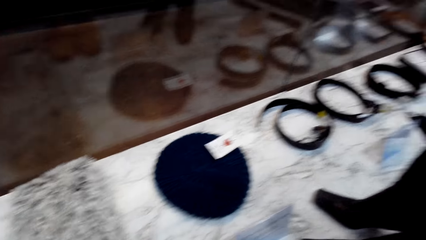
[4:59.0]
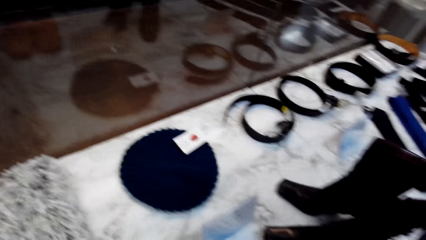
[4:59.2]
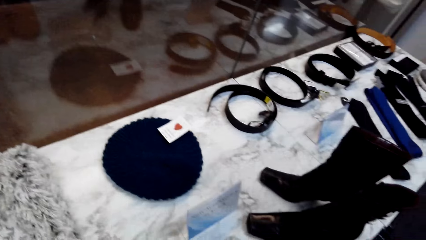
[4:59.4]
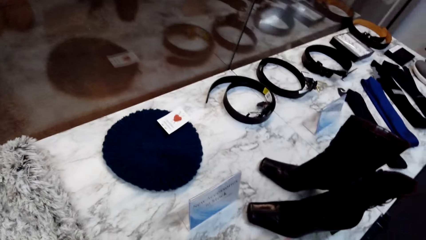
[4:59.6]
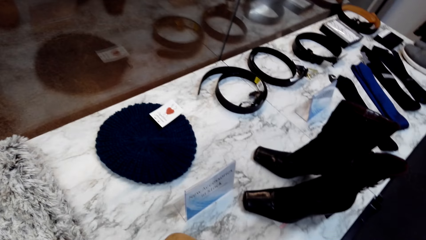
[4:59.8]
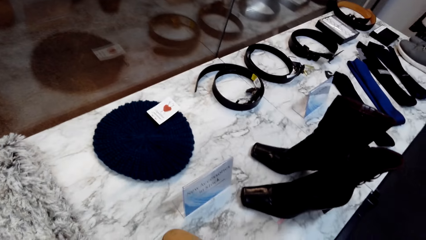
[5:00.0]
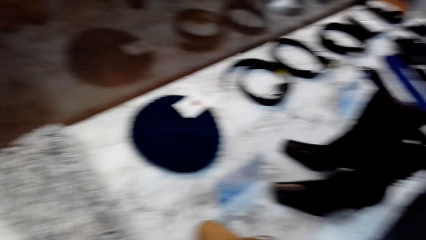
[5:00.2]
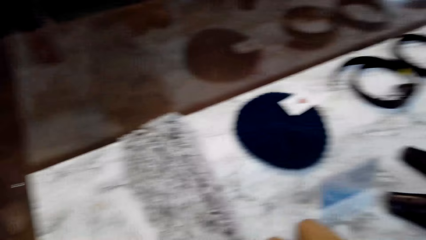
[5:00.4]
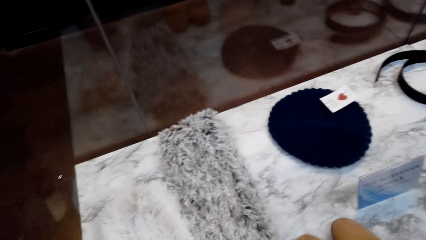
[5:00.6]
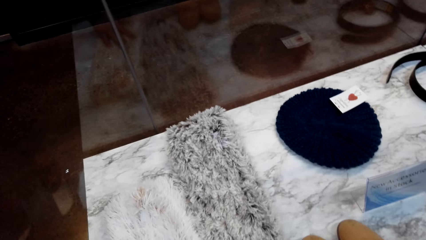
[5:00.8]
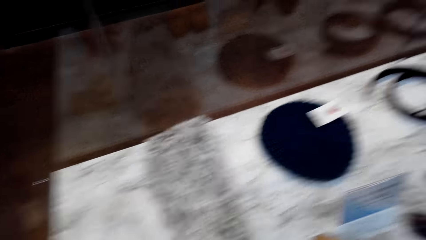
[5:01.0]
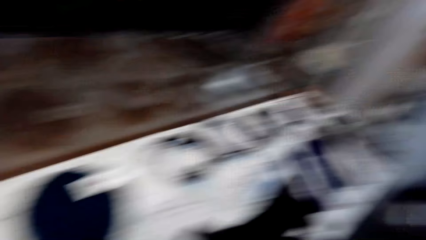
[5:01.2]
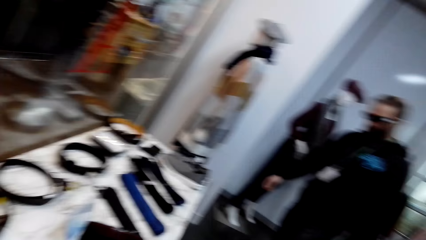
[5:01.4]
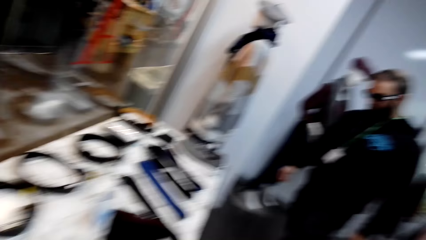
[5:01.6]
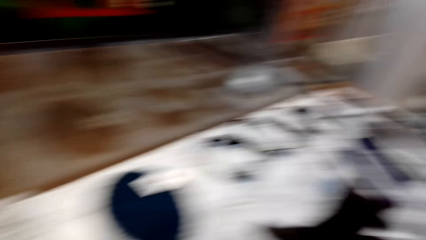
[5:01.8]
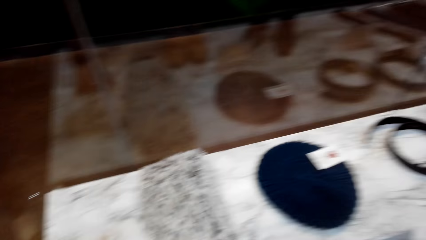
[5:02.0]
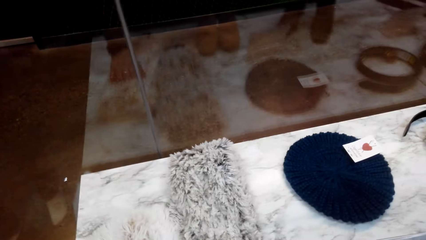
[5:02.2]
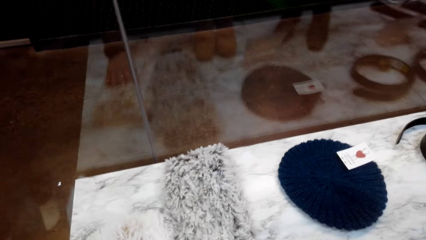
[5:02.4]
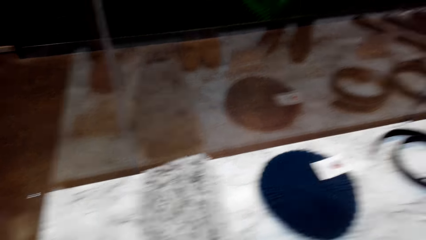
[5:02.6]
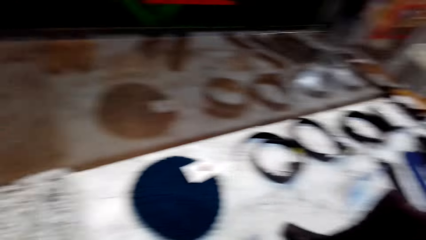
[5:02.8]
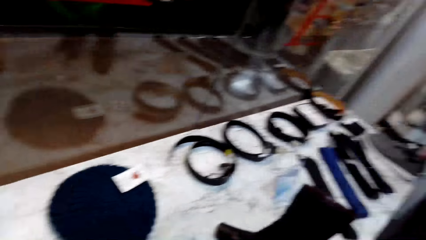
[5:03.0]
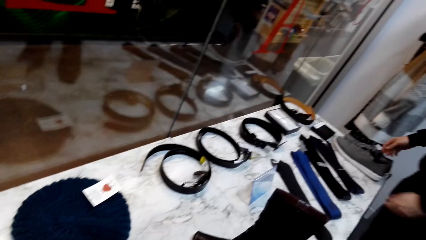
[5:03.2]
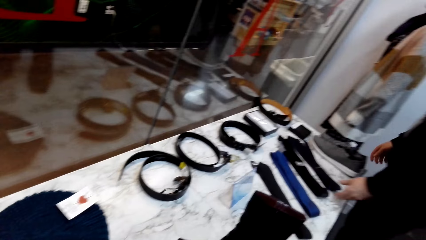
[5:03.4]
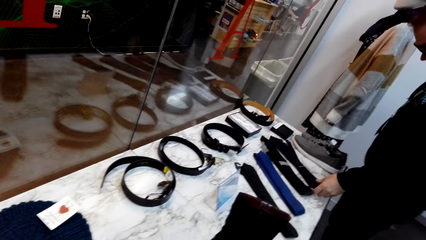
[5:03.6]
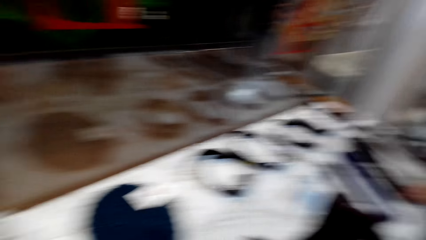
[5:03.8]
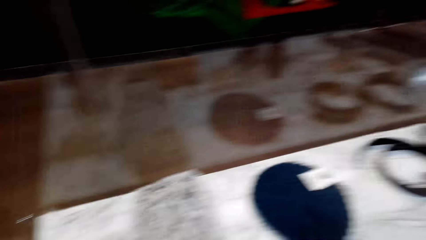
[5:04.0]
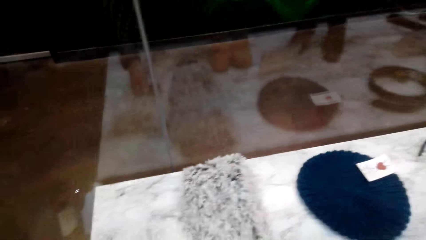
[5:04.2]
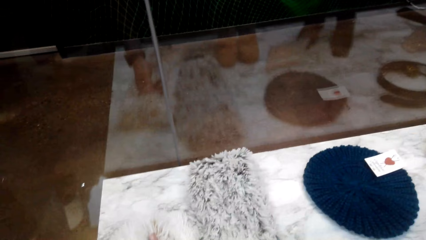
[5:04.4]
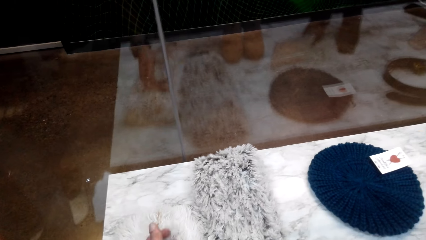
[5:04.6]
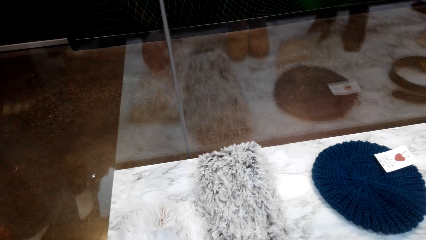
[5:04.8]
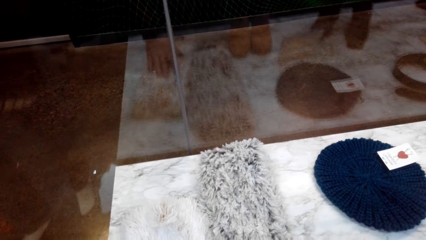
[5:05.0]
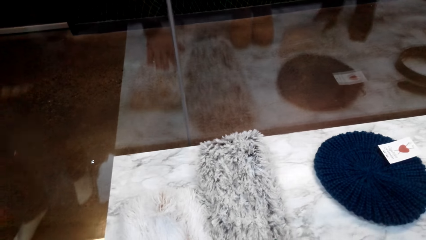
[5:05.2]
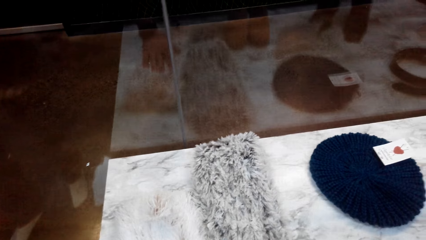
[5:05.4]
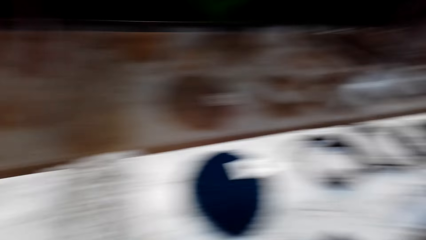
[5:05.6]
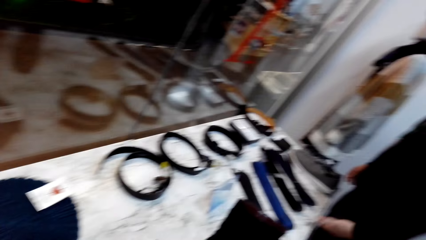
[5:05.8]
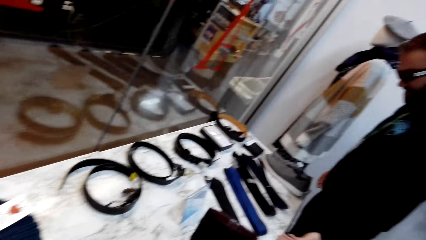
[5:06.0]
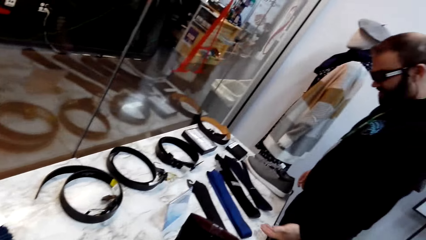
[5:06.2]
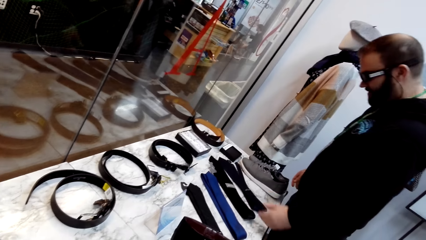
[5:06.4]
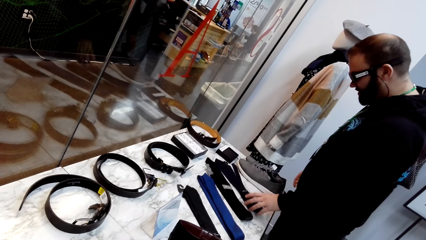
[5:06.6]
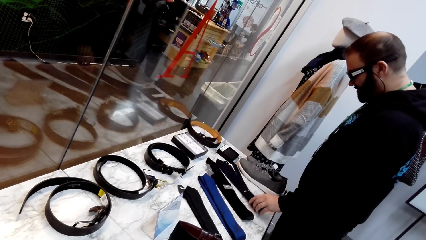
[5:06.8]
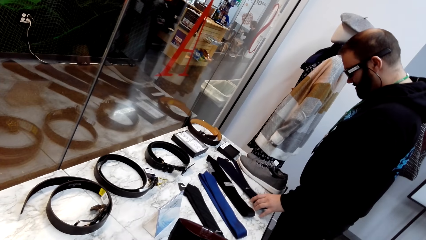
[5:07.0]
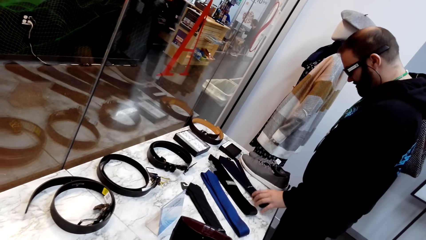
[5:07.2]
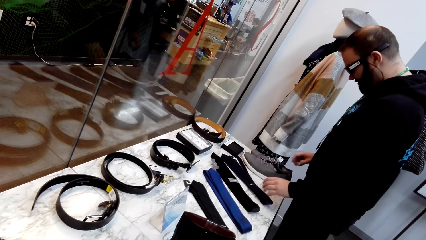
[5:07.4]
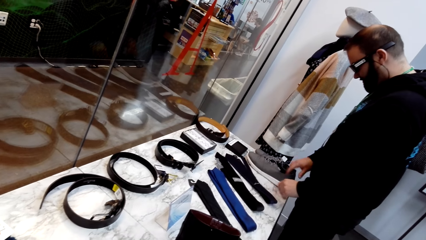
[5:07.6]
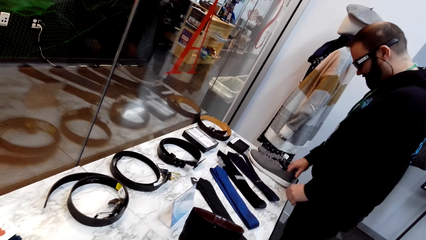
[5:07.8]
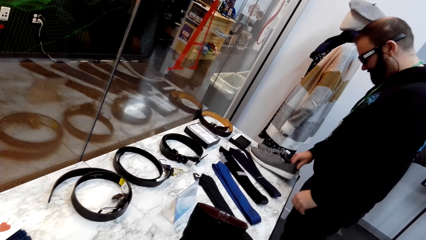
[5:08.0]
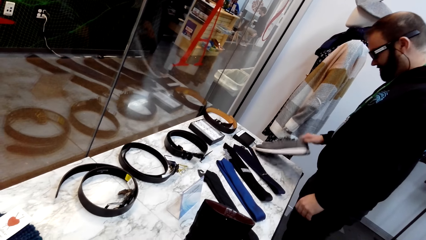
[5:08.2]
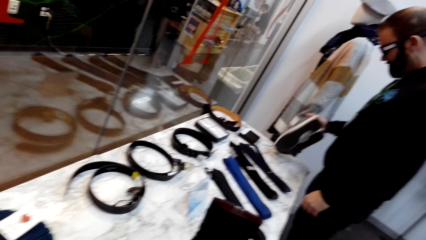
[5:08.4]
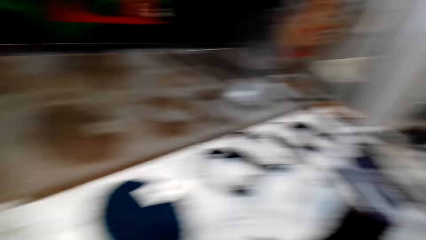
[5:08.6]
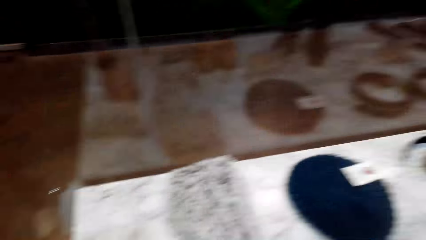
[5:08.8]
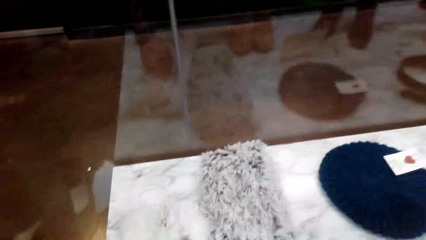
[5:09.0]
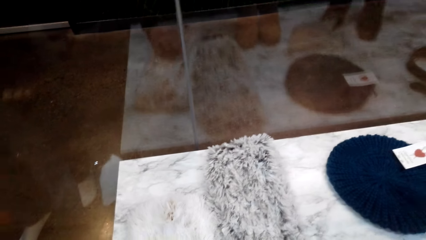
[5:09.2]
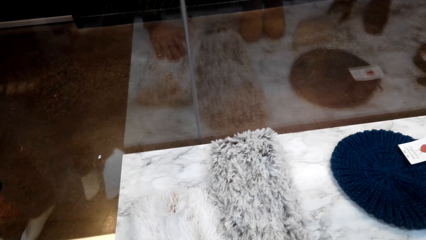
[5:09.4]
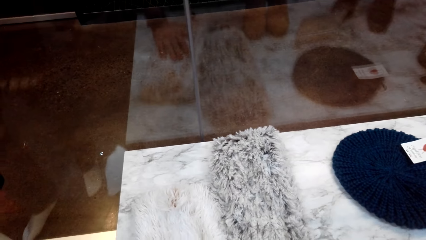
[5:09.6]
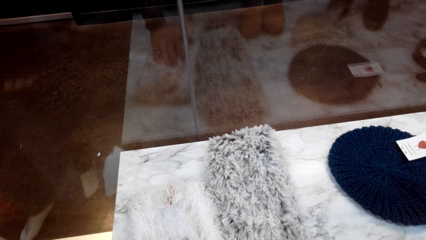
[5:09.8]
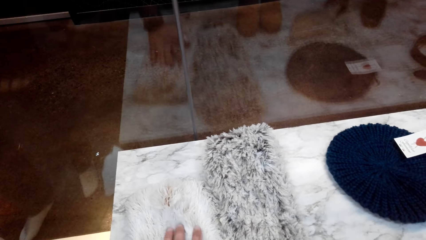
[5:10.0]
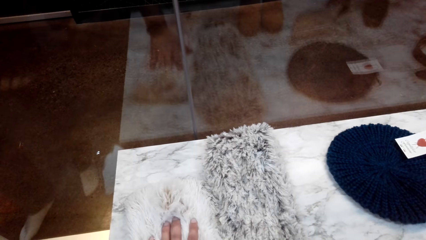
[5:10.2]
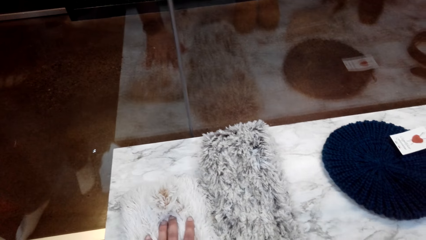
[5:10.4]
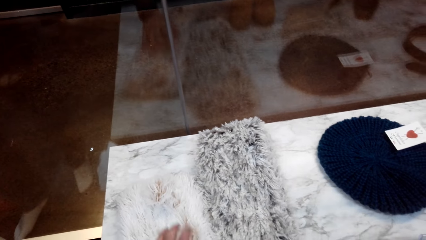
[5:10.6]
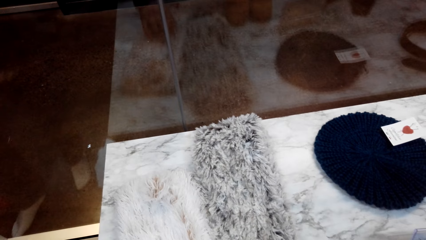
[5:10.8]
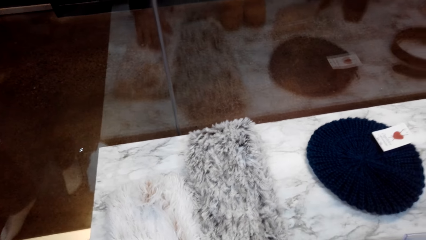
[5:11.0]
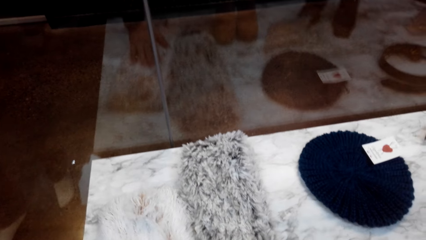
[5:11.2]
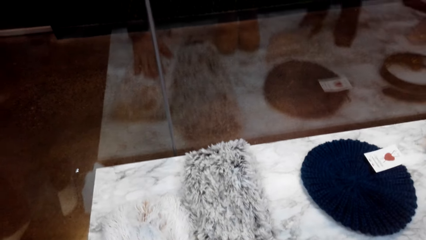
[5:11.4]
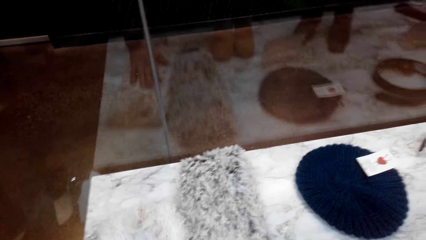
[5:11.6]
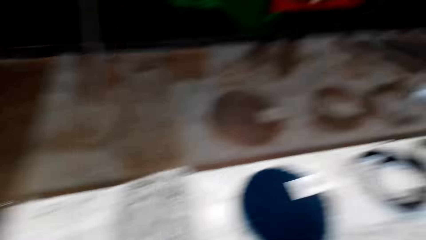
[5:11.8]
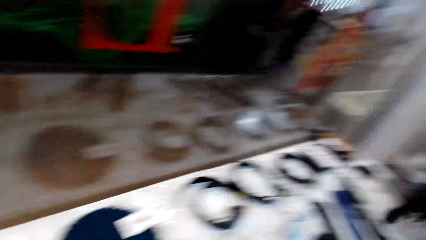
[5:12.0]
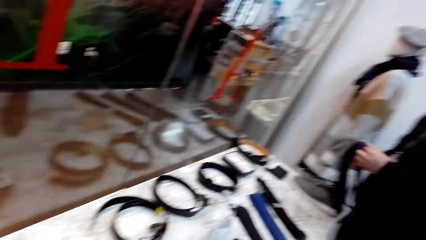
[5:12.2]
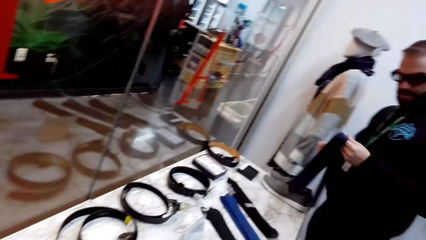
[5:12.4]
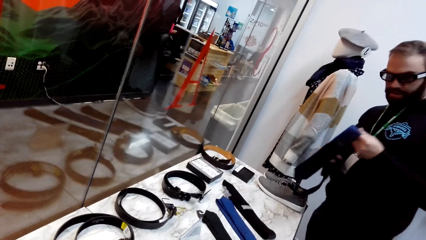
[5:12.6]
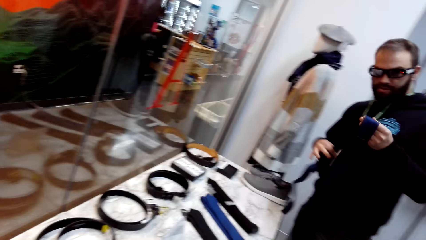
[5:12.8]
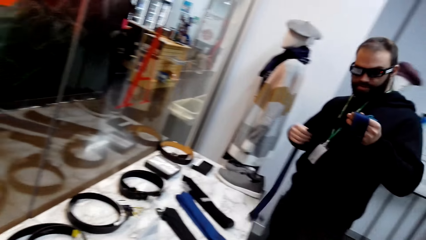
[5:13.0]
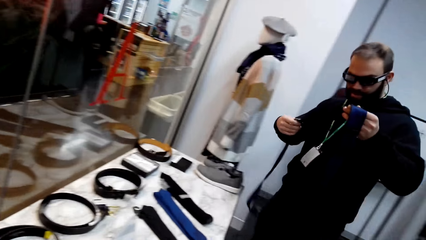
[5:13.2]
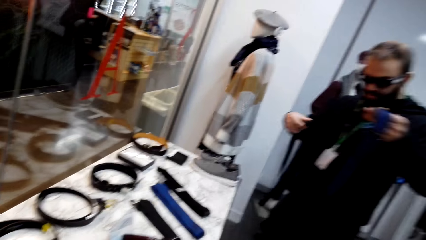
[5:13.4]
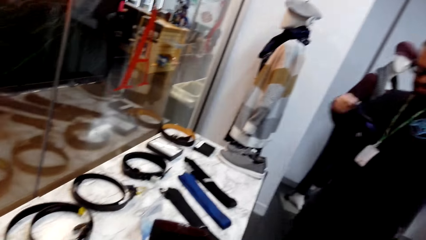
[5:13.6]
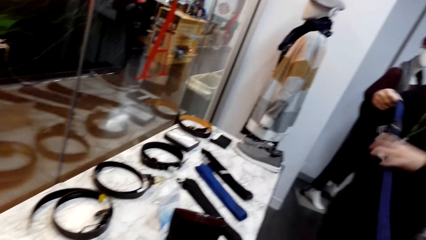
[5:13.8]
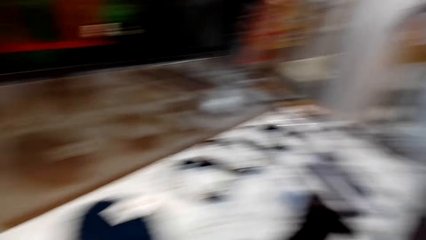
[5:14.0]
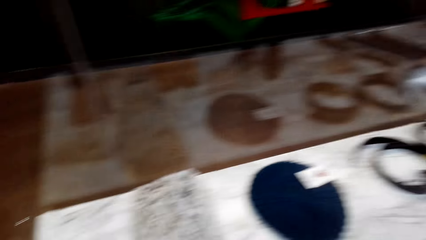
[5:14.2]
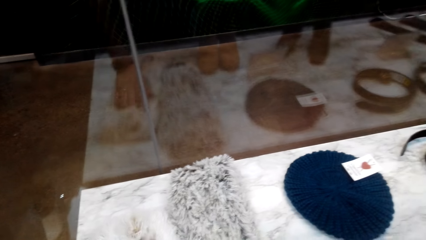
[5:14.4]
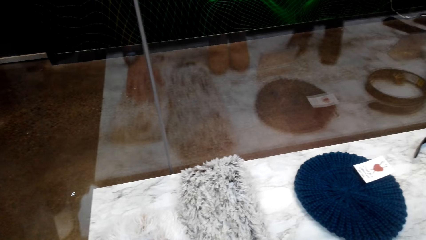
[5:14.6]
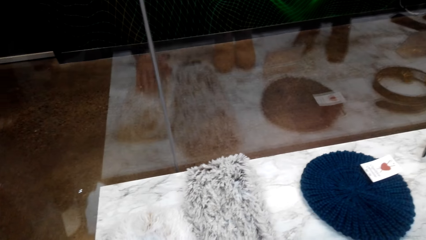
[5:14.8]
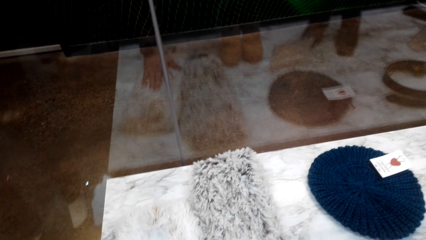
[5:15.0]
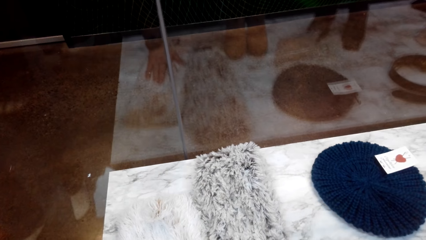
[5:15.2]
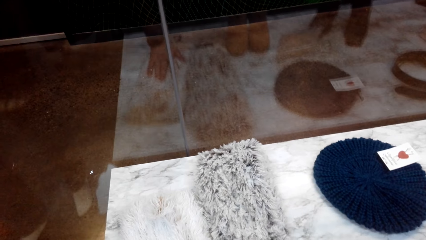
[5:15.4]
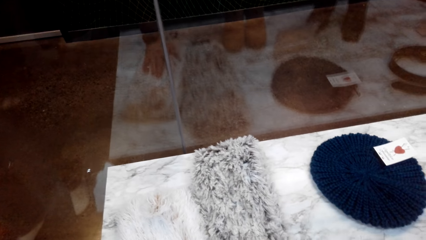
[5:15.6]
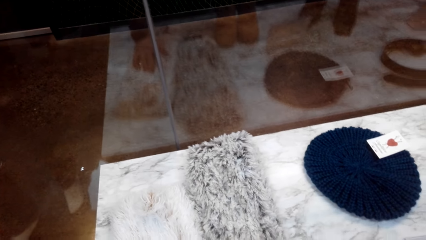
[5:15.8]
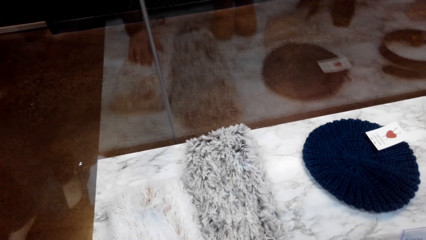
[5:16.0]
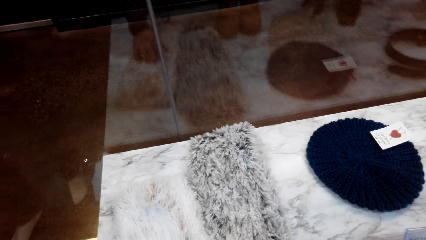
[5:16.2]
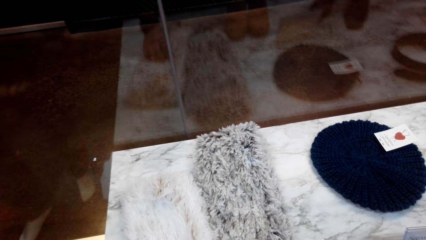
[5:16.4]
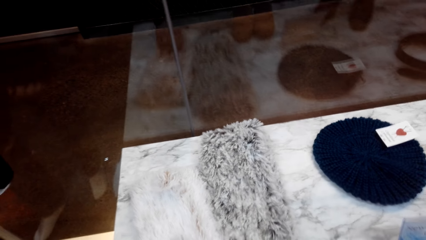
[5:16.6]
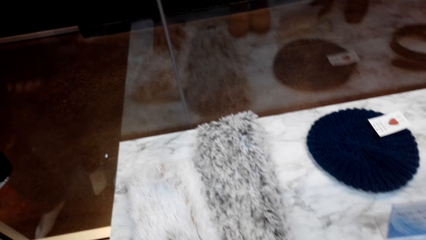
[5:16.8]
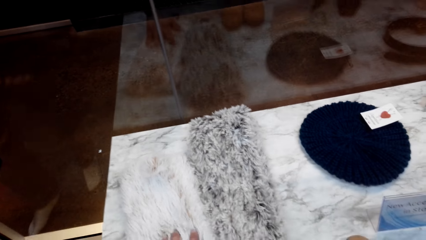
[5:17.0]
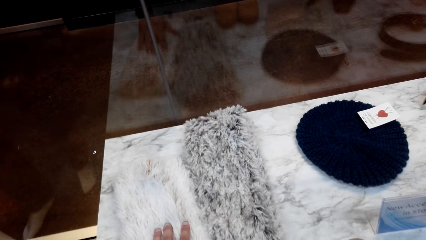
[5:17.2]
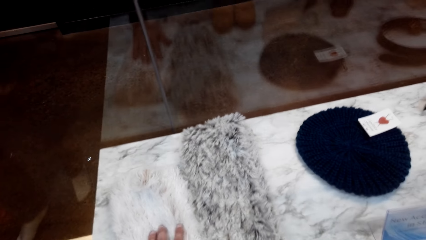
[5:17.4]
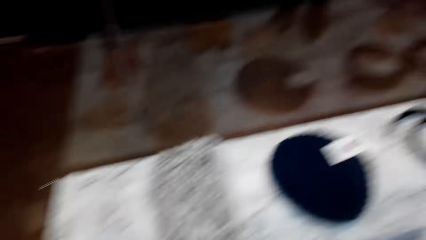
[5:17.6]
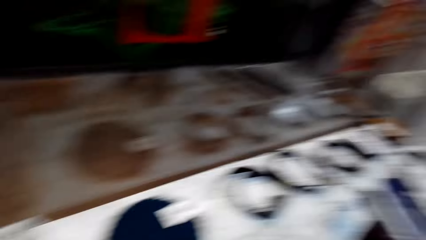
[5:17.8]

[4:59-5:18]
A man touches a tie. The camera wearer converses with the man. The man touches the tie on the table, touches the shoes, takes the shoes from the table, ties the tie and holds the tie on his hands.
